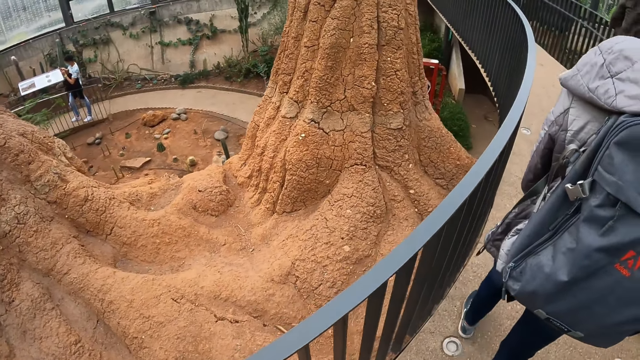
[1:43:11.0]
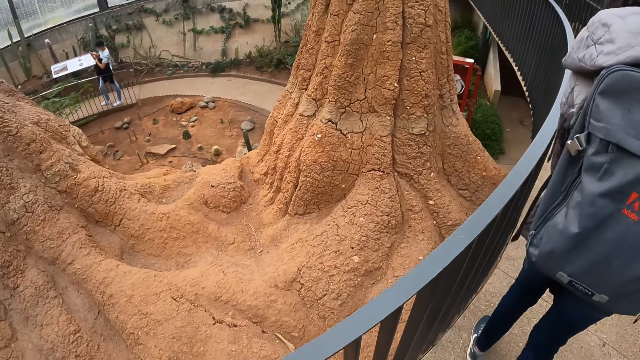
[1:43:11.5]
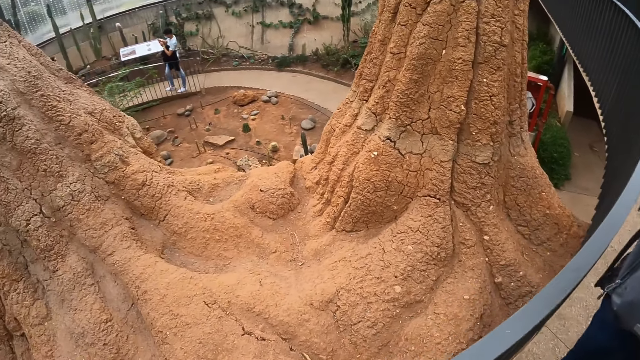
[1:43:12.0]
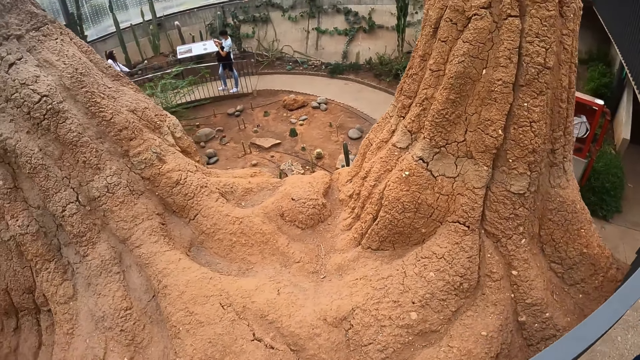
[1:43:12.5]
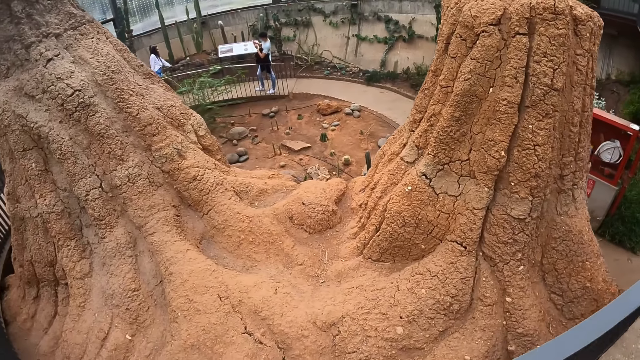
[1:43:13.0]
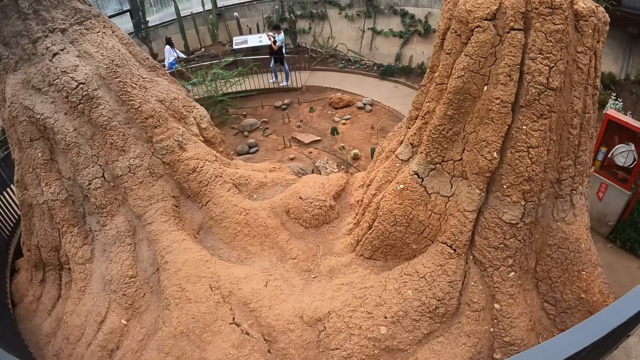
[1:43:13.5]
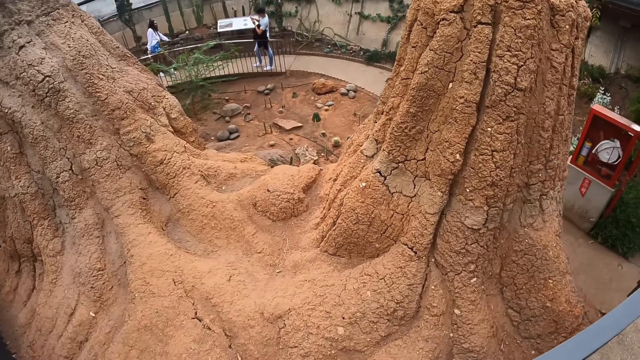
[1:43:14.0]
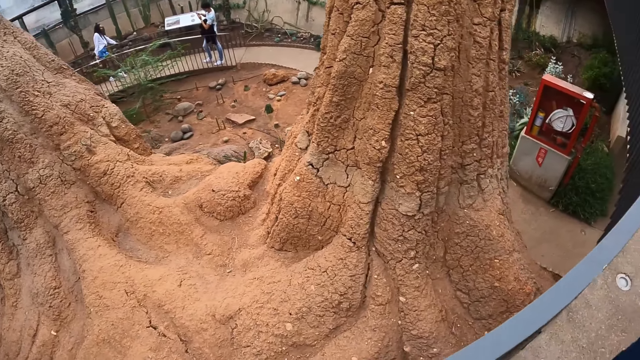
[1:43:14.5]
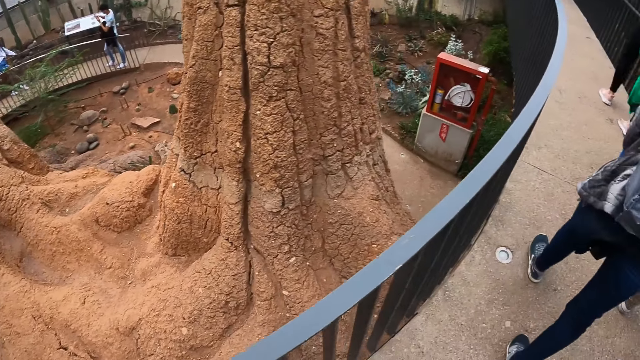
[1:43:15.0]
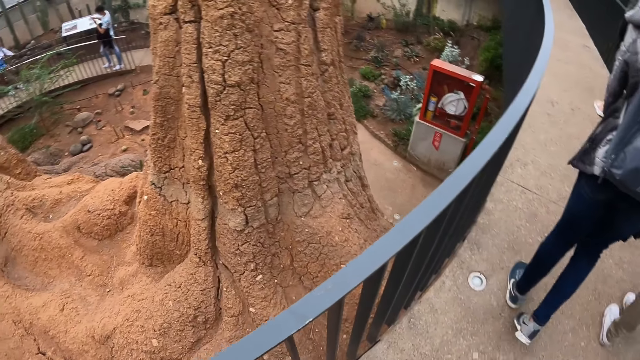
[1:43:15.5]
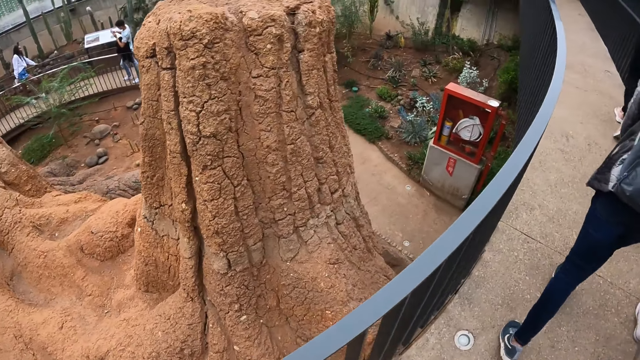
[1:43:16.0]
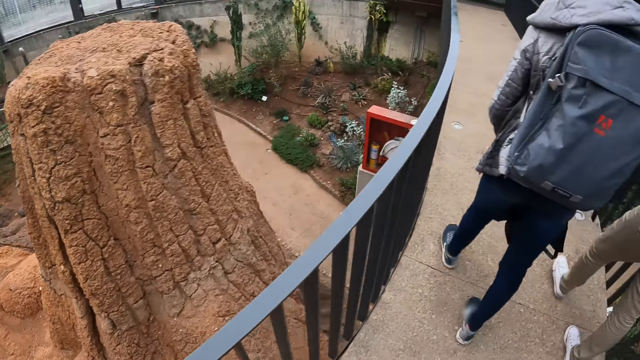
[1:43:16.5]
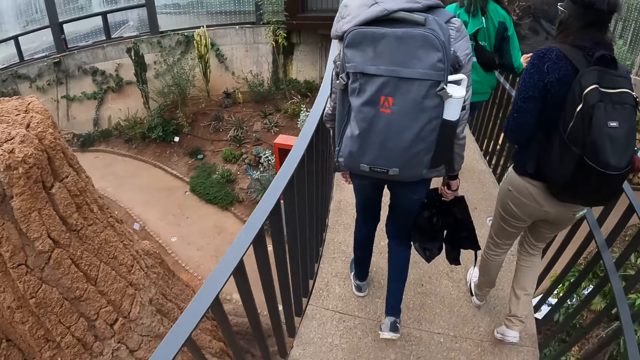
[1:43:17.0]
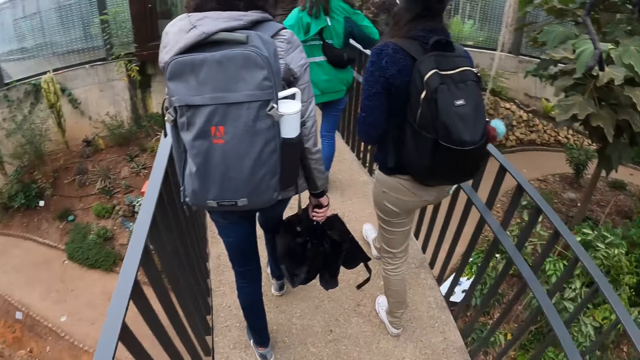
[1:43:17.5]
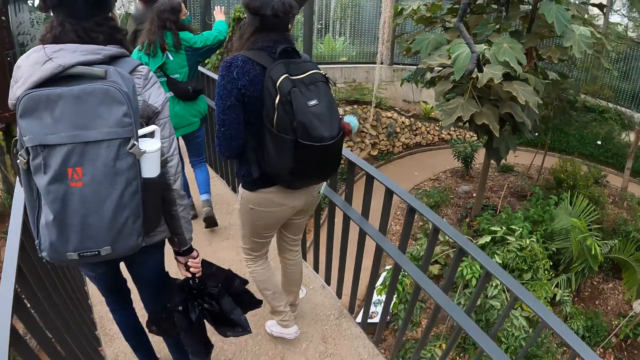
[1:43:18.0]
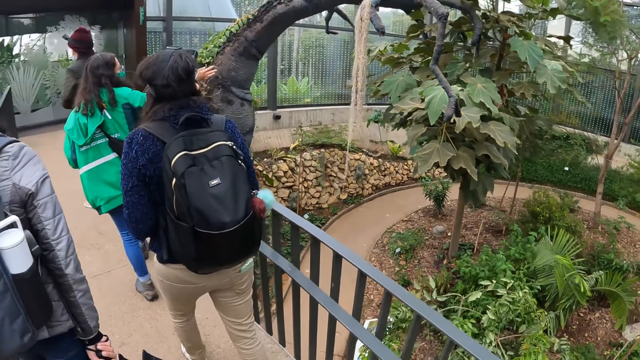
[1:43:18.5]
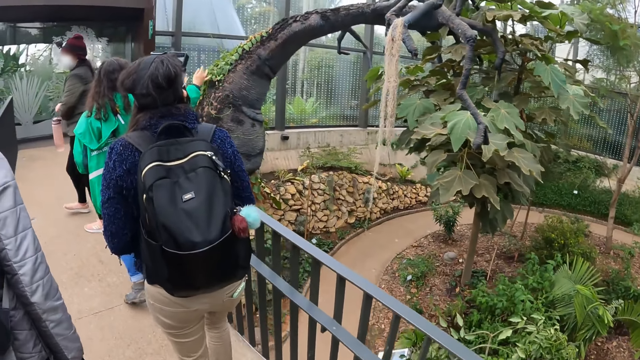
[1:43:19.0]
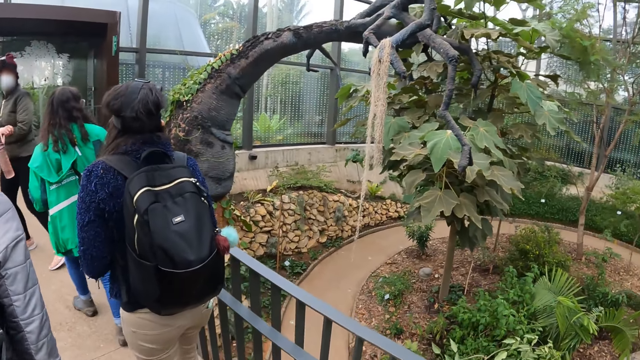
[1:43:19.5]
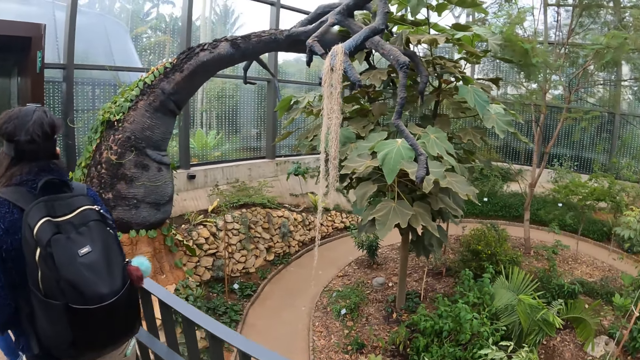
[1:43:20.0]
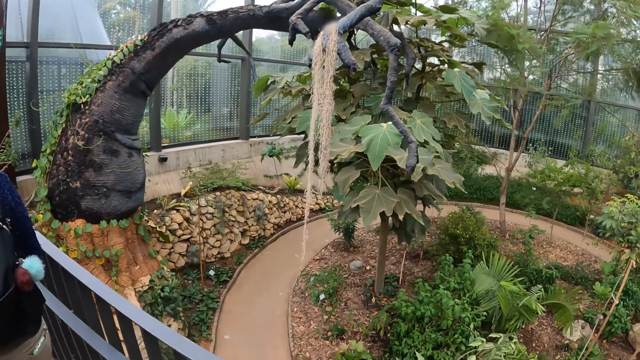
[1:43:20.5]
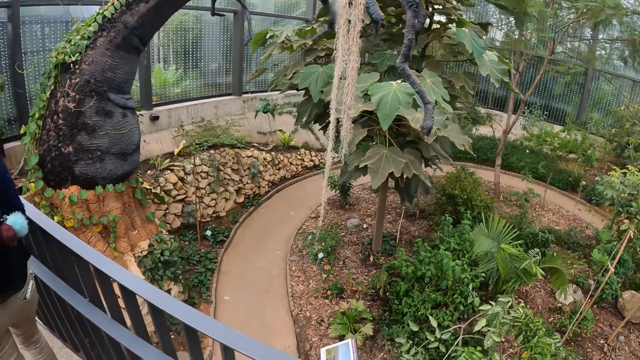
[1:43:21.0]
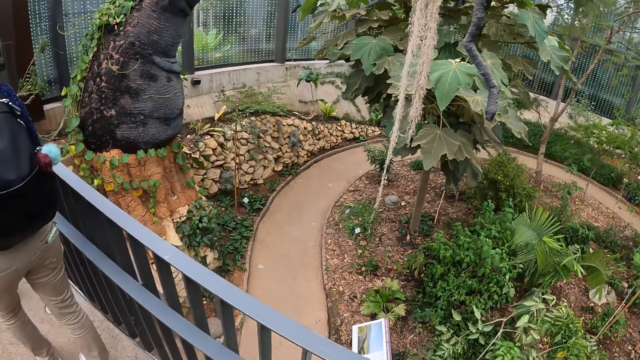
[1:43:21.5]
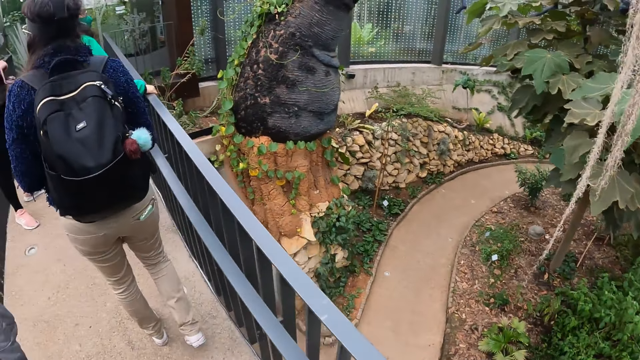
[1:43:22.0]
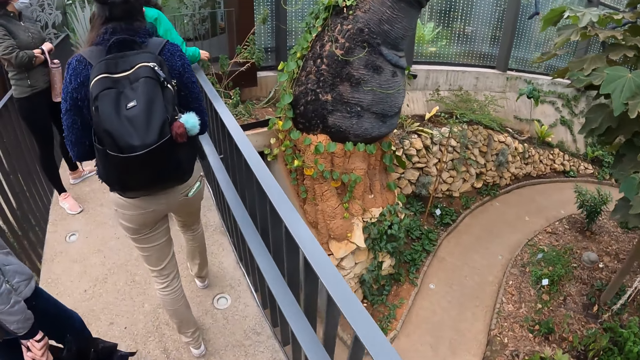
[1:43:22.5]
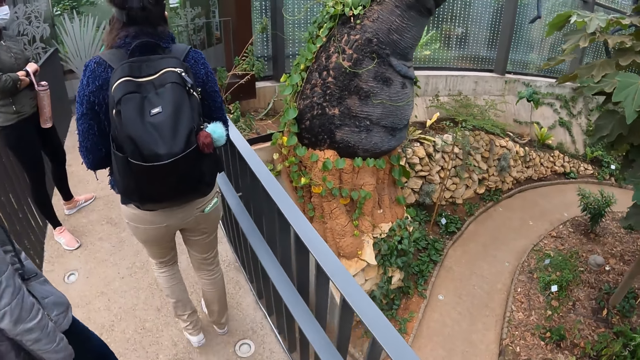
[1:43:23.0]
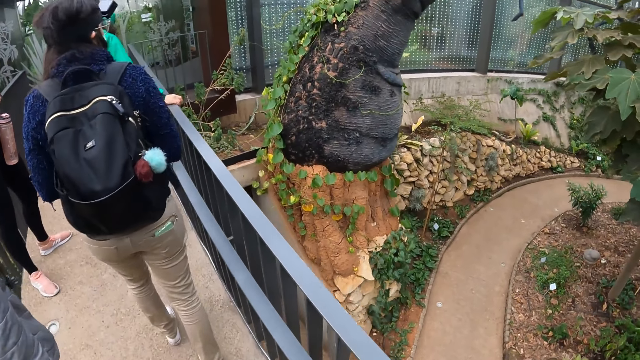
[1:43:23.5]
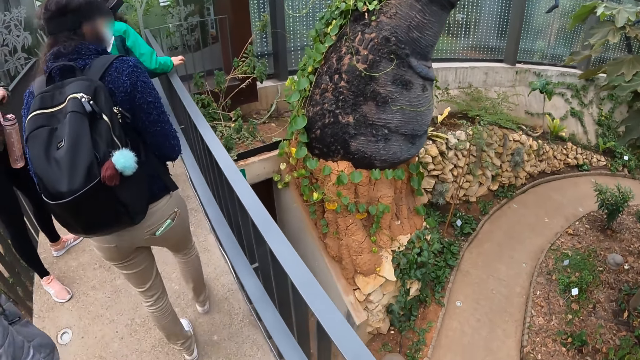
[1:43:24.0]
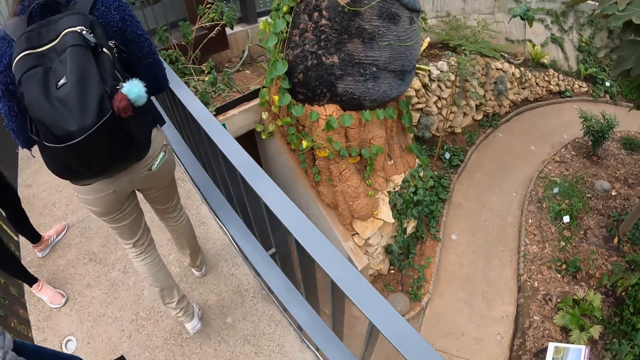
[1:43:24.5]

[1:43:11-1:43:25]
The camera wearer looks around the ground. A woman points at the plant. The camera wearer looks at a plant.

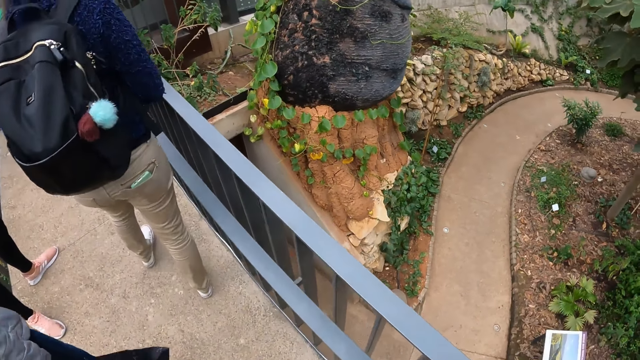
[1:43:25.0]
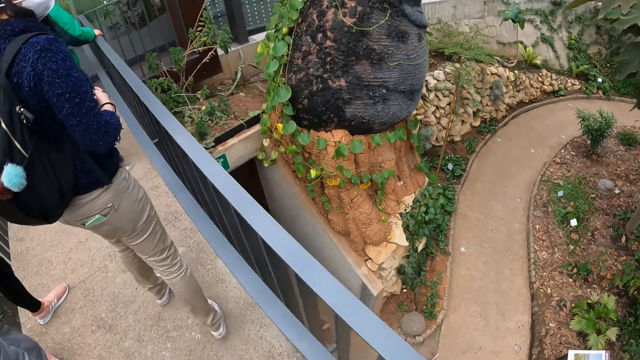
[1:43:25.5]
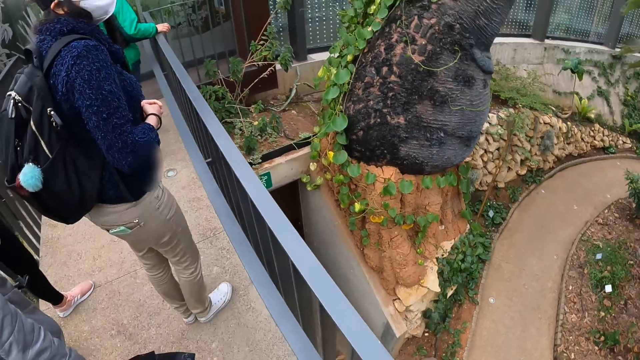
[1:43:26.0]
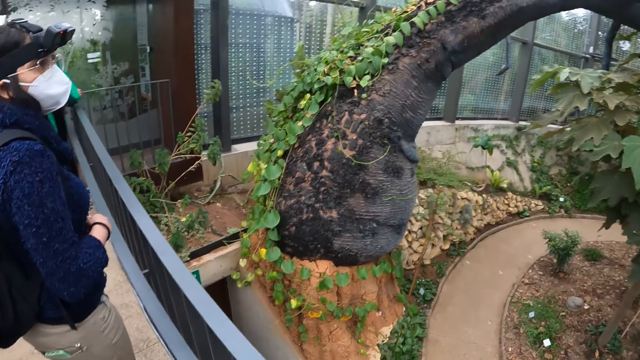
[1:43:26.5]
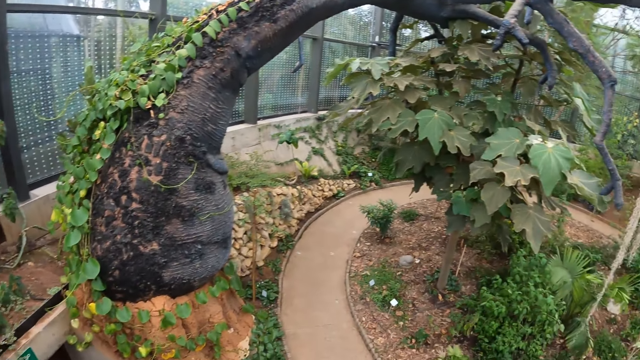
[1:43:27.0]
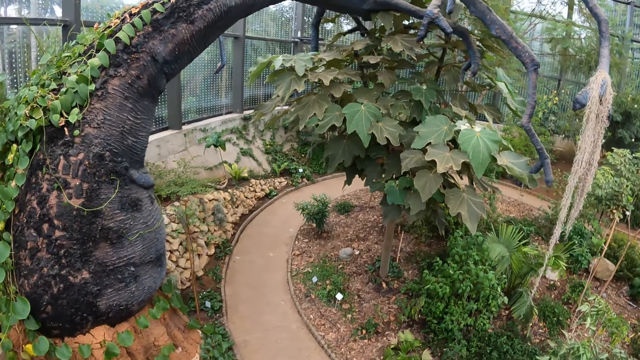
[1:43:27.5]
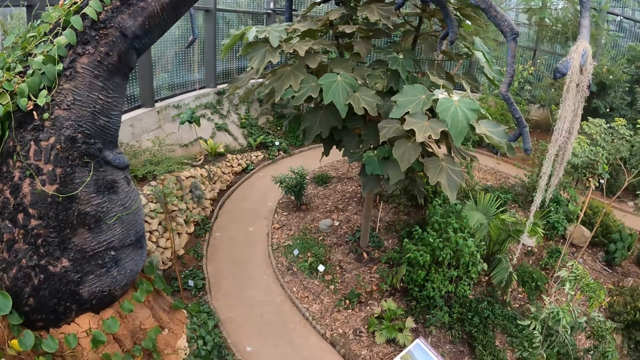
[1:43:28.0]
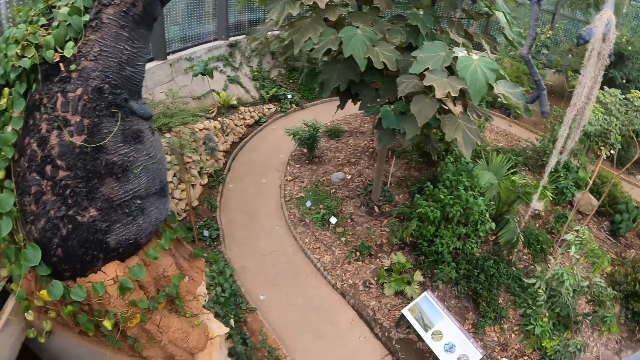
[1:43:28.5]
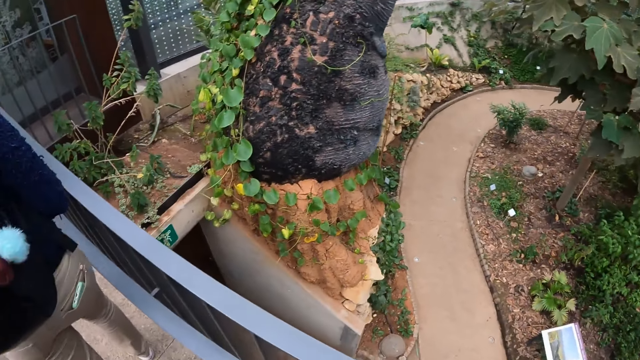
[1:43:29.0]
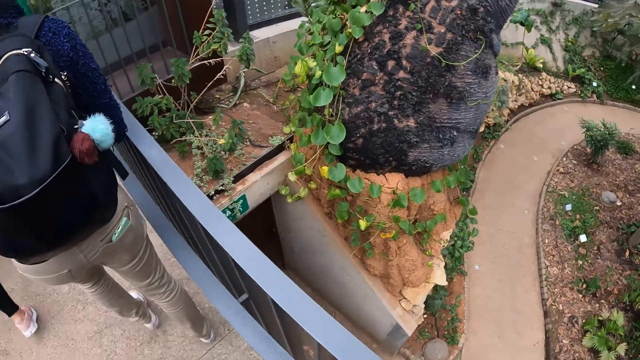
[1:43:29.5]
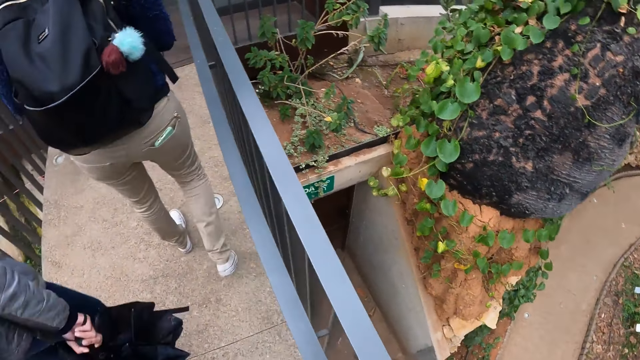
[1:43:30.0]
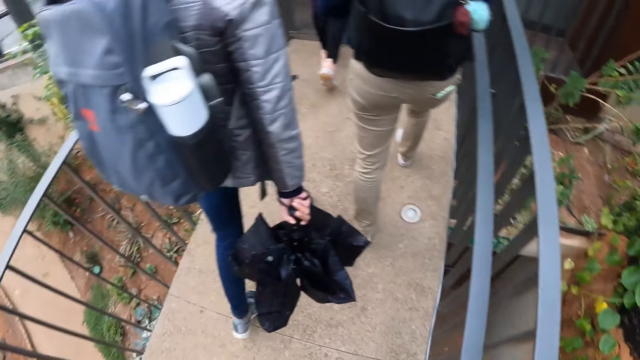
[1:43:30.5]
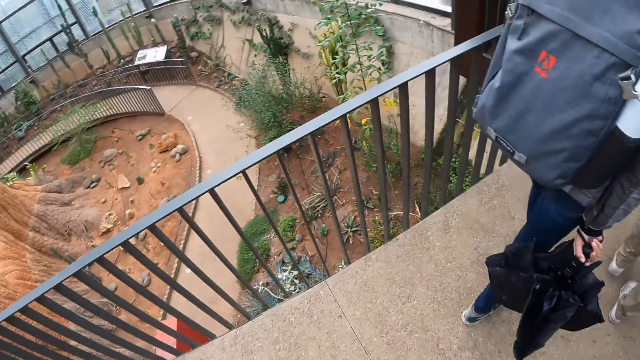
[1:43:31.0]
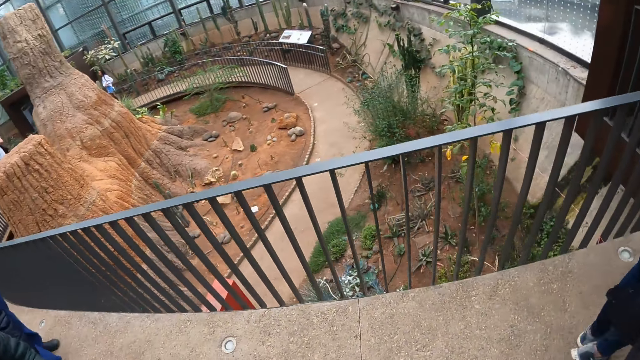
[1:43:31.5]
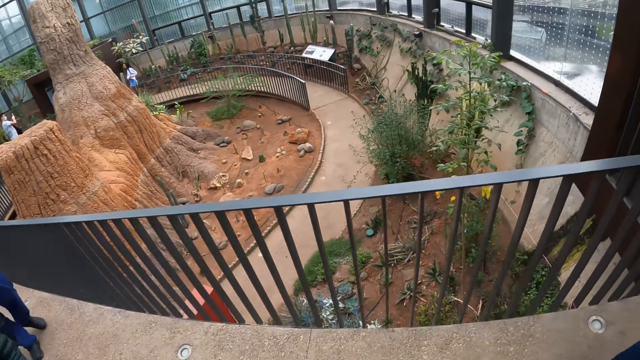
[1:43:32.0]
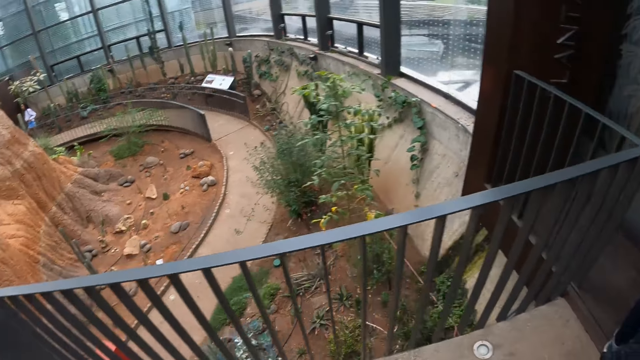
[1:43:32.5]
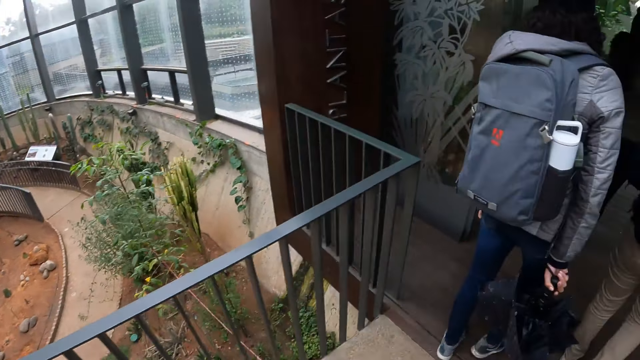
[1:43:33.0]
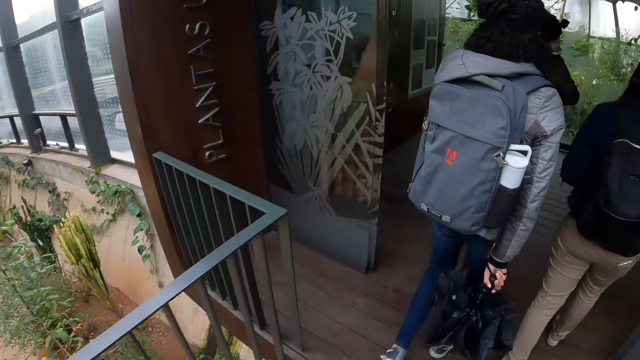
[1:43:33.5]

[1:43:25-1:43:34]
The camera wearer looks around the ground.
